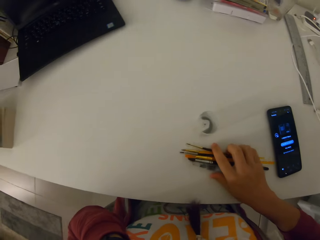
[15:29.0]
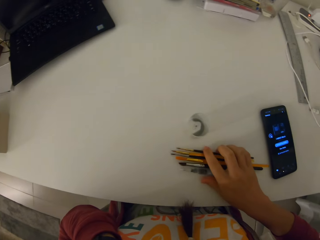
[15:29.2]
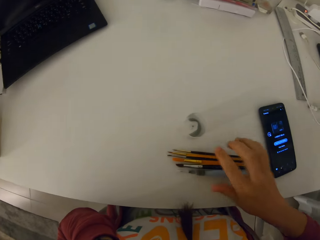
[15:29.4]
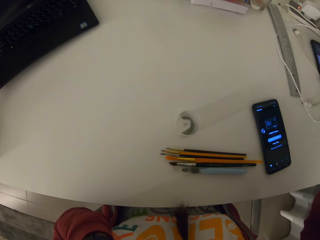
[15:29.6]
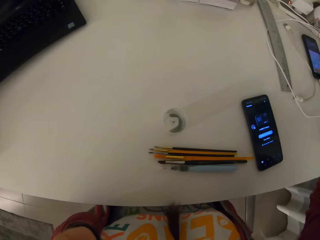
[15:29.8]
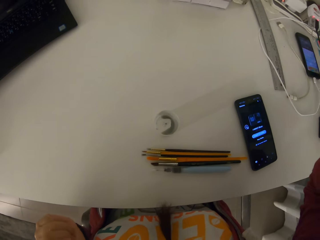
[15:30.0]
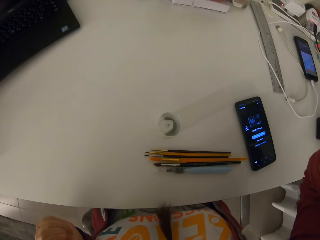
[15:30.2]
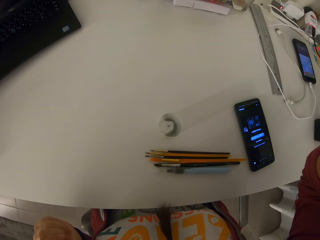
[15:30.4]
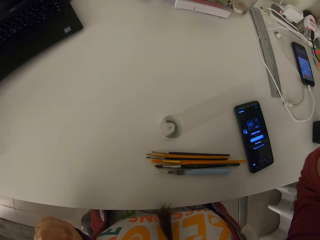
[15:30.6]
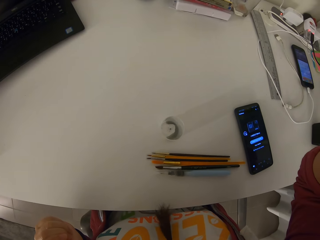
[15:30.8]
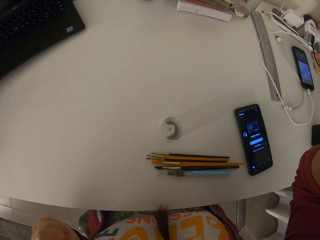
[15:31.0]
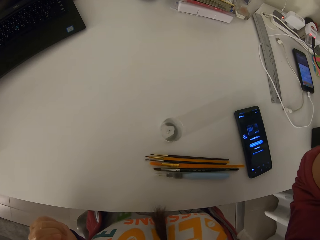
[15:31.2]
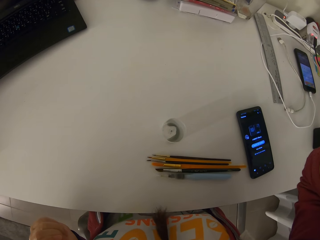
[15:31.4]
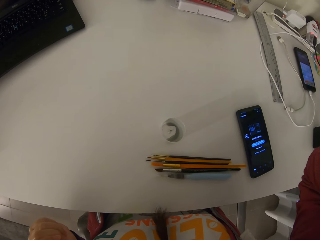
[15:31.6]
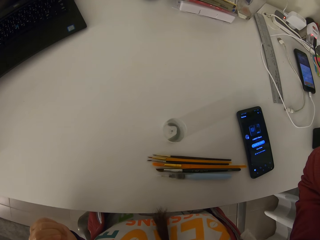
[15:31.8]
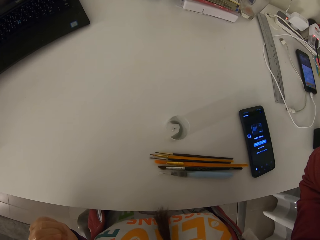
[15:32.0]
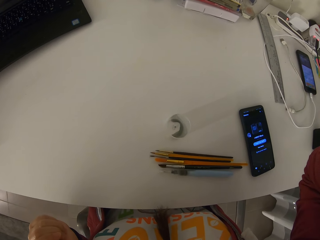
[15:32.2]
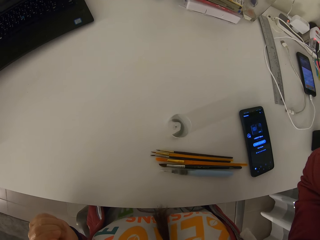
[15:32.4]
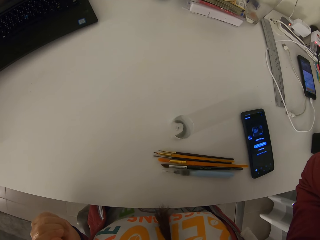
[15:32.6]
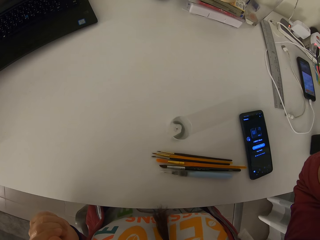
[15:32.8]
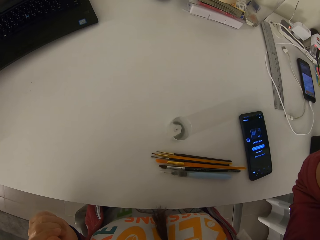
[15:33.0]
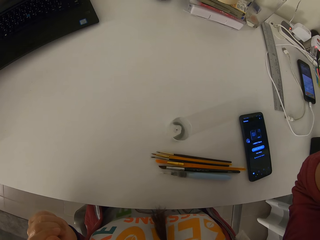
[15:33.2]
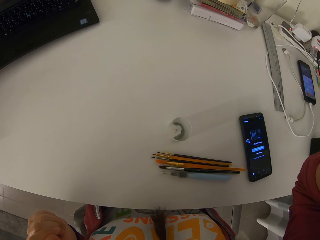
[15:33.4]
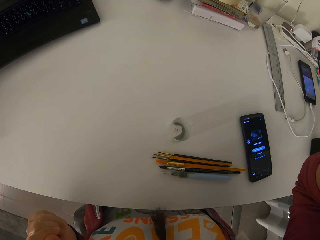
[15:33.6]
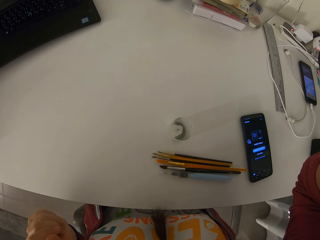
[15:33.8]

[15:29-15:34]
The camera wearer drops the paint brushes and the water brush on the table.
